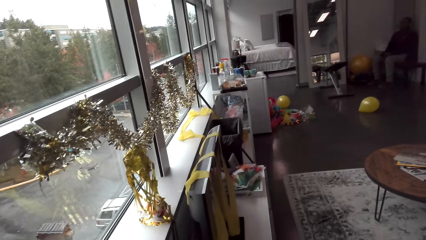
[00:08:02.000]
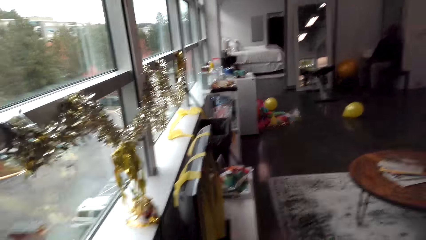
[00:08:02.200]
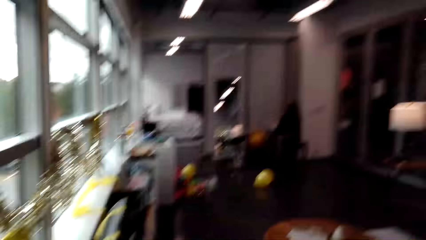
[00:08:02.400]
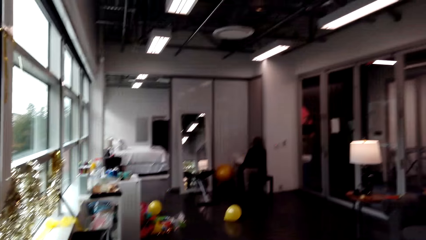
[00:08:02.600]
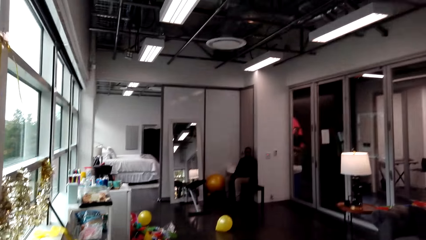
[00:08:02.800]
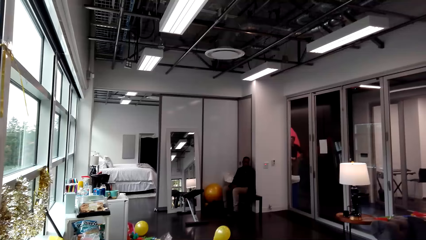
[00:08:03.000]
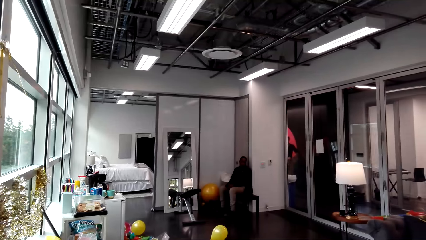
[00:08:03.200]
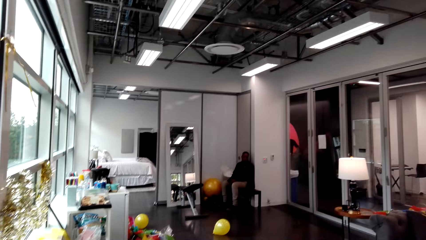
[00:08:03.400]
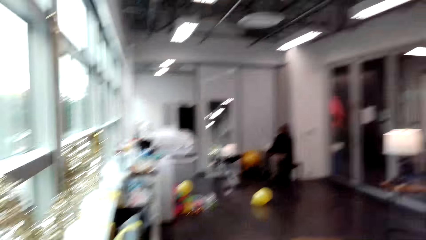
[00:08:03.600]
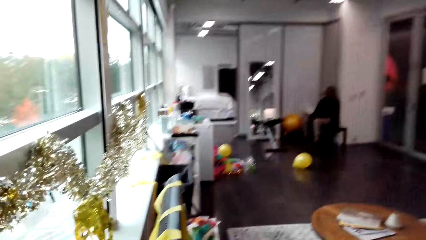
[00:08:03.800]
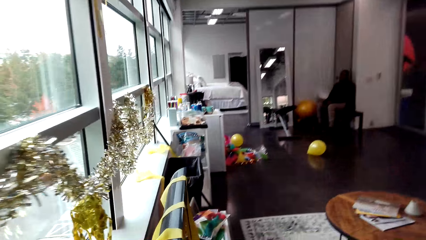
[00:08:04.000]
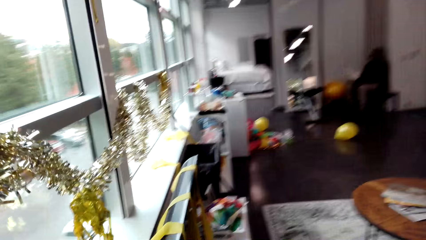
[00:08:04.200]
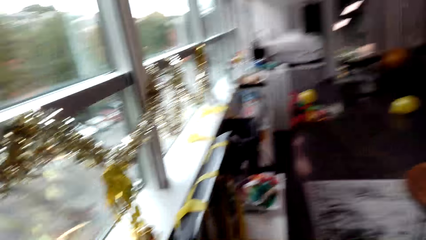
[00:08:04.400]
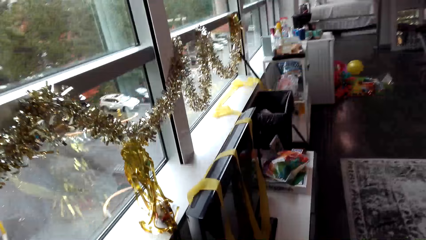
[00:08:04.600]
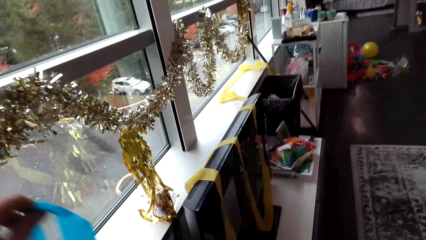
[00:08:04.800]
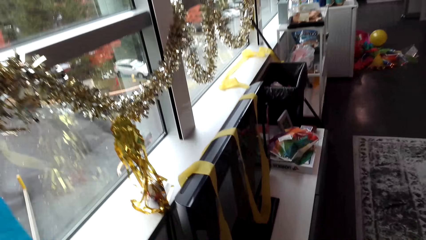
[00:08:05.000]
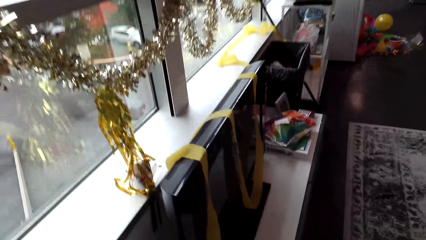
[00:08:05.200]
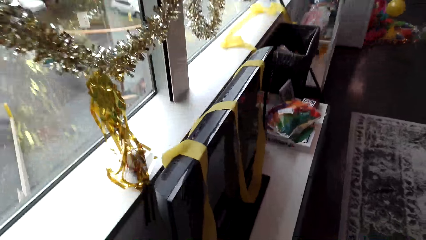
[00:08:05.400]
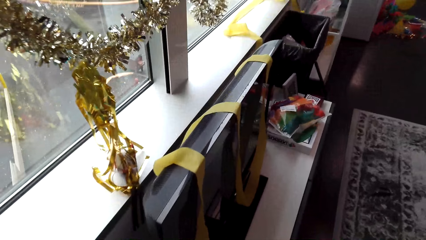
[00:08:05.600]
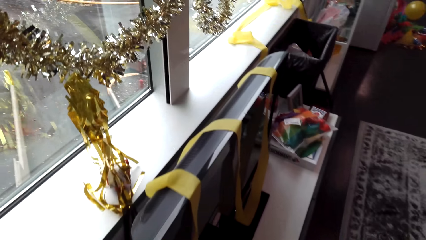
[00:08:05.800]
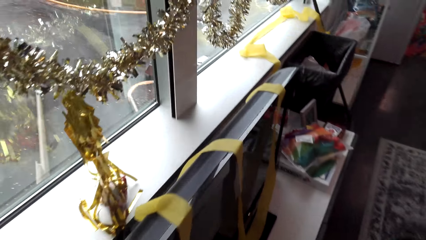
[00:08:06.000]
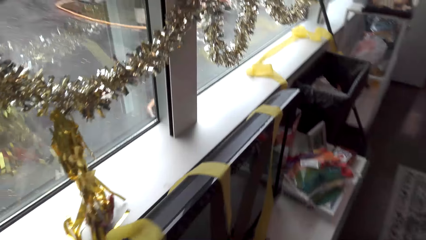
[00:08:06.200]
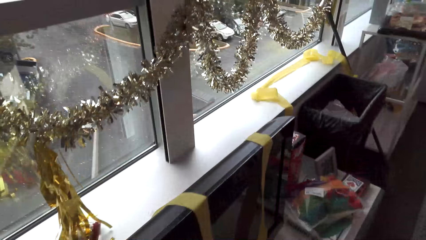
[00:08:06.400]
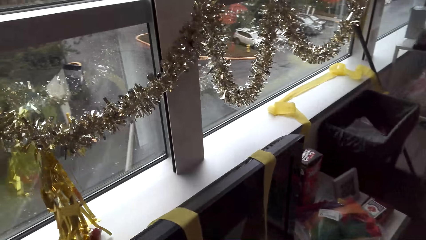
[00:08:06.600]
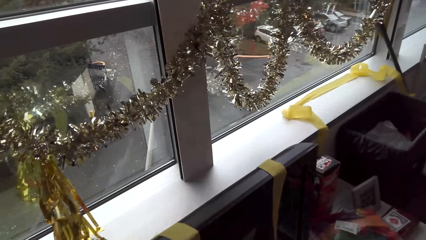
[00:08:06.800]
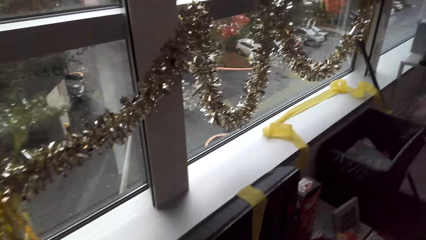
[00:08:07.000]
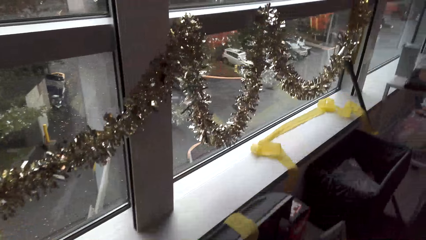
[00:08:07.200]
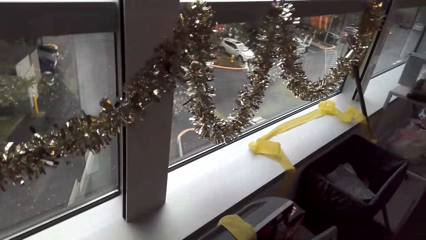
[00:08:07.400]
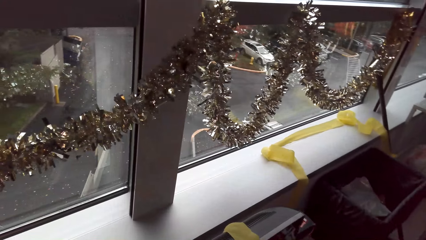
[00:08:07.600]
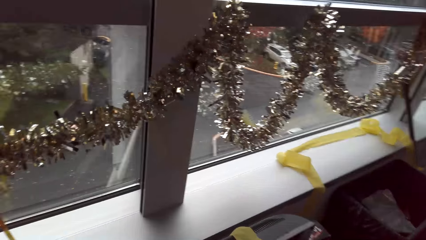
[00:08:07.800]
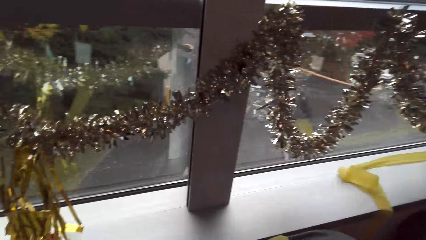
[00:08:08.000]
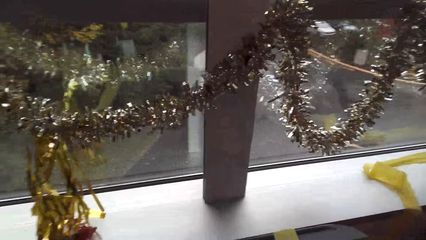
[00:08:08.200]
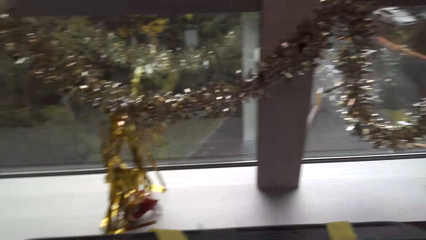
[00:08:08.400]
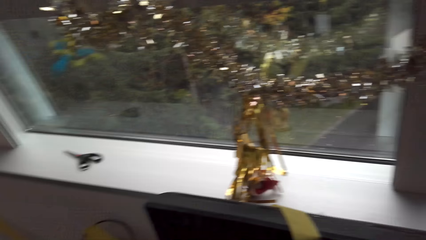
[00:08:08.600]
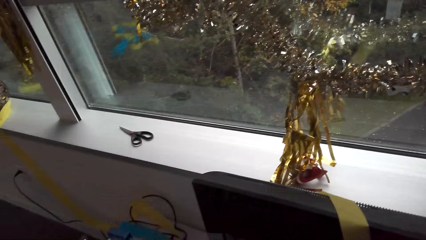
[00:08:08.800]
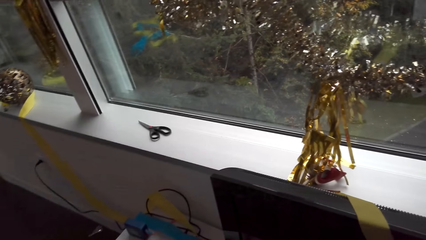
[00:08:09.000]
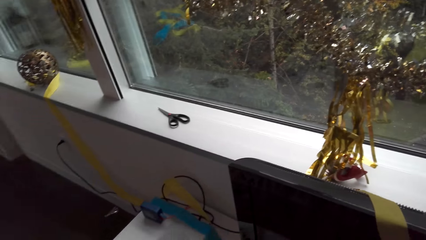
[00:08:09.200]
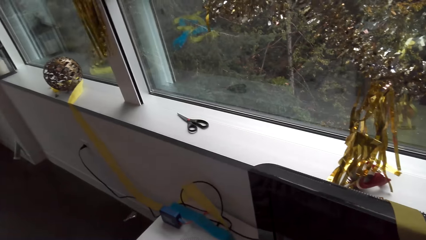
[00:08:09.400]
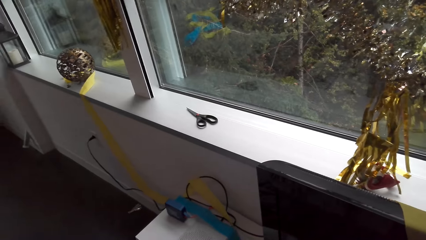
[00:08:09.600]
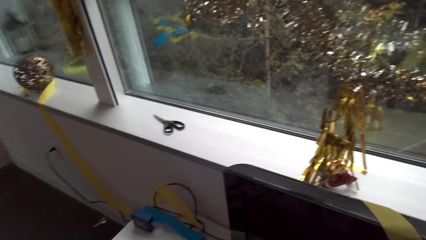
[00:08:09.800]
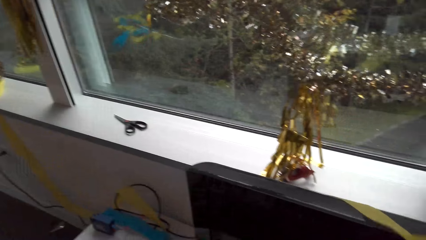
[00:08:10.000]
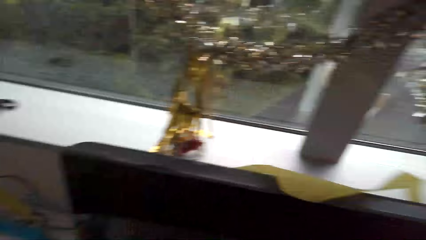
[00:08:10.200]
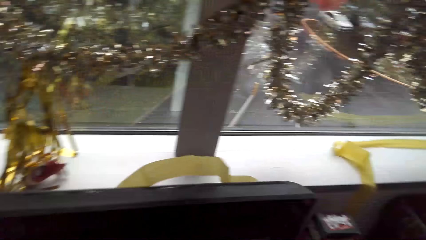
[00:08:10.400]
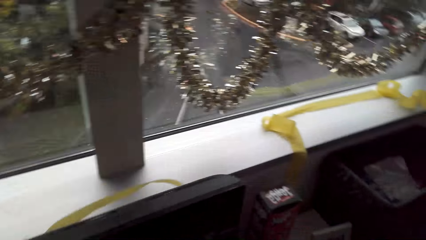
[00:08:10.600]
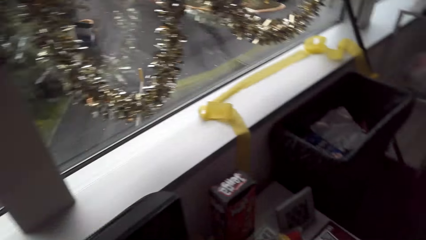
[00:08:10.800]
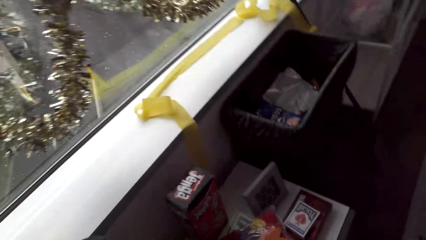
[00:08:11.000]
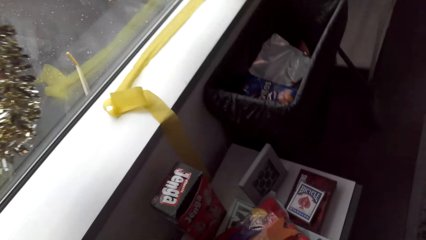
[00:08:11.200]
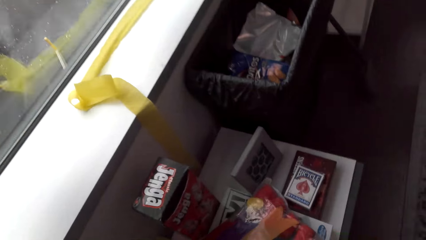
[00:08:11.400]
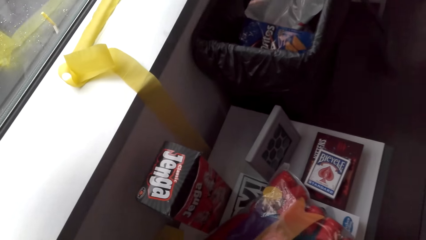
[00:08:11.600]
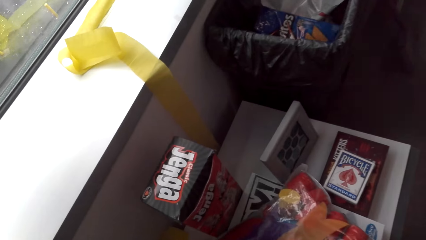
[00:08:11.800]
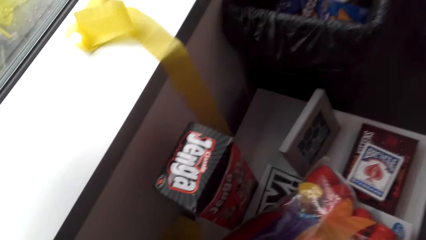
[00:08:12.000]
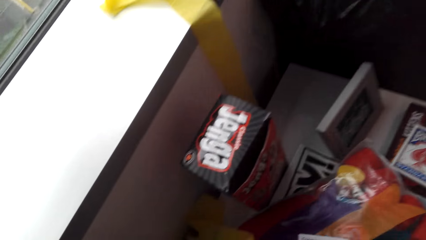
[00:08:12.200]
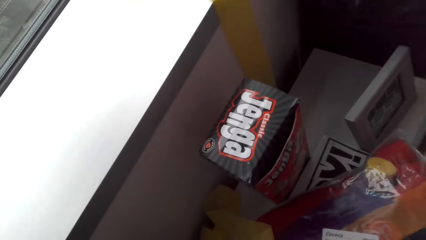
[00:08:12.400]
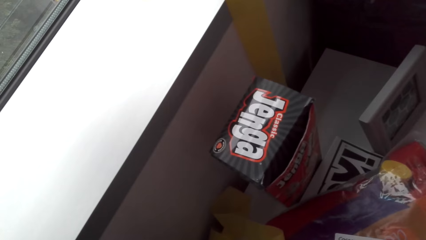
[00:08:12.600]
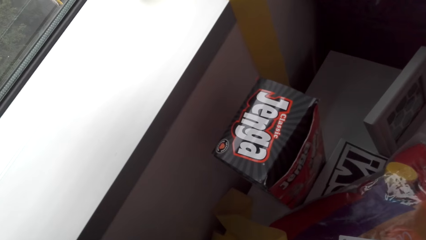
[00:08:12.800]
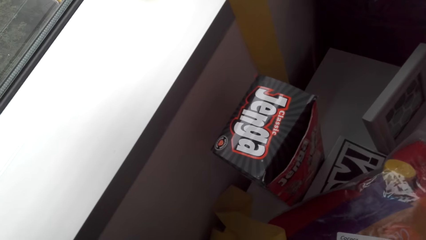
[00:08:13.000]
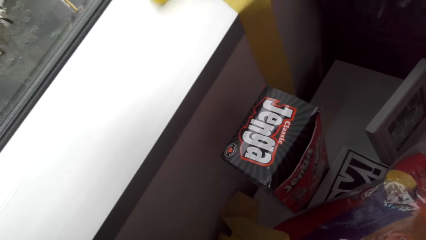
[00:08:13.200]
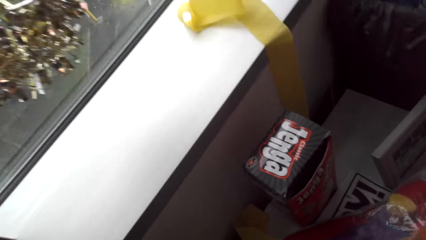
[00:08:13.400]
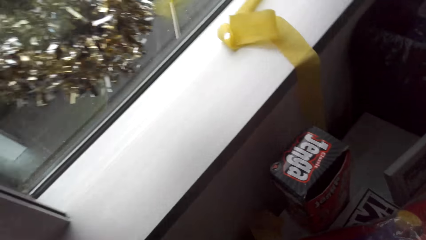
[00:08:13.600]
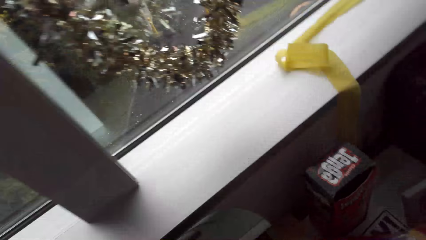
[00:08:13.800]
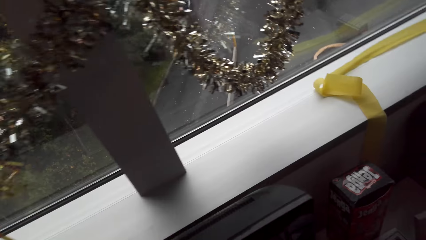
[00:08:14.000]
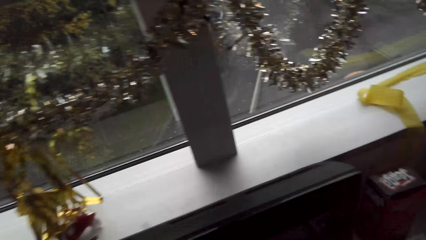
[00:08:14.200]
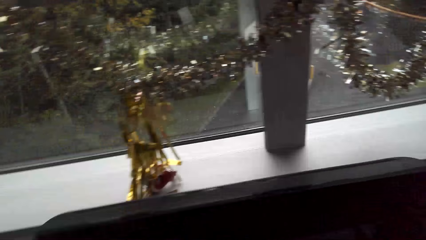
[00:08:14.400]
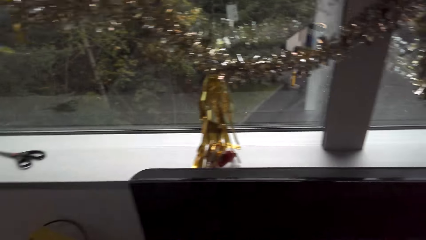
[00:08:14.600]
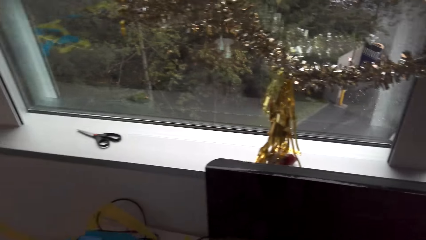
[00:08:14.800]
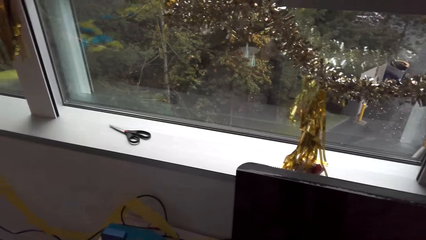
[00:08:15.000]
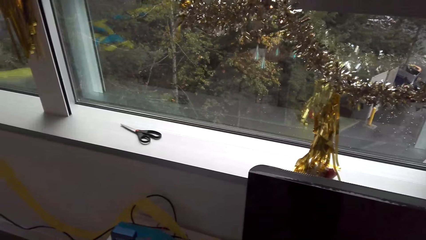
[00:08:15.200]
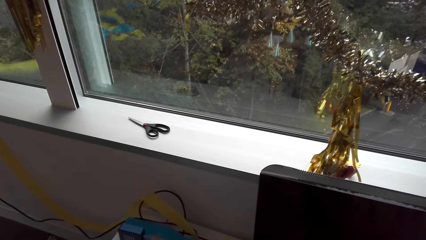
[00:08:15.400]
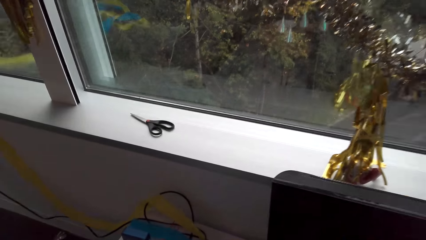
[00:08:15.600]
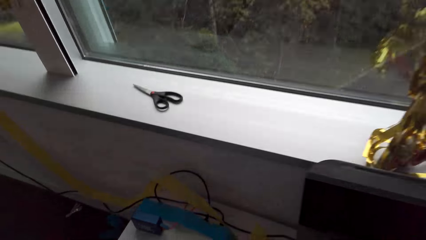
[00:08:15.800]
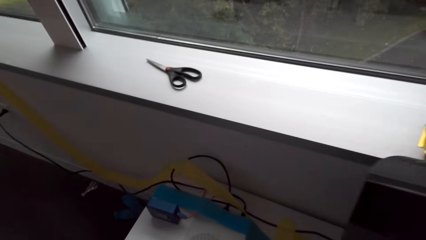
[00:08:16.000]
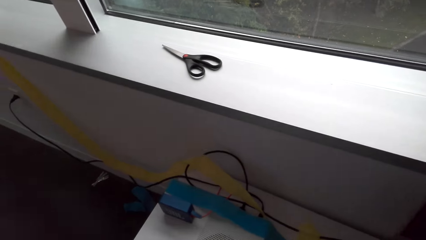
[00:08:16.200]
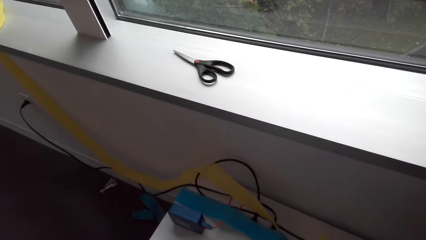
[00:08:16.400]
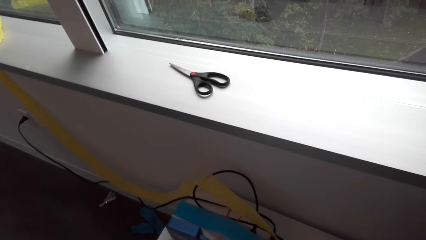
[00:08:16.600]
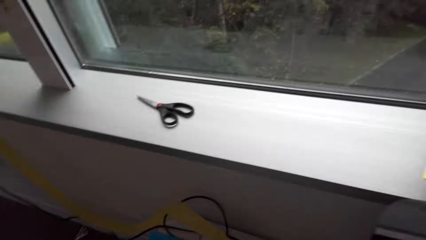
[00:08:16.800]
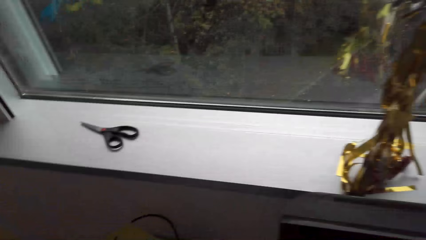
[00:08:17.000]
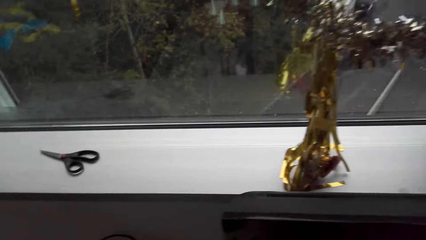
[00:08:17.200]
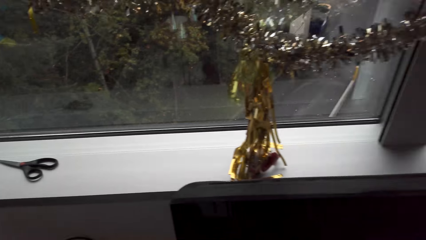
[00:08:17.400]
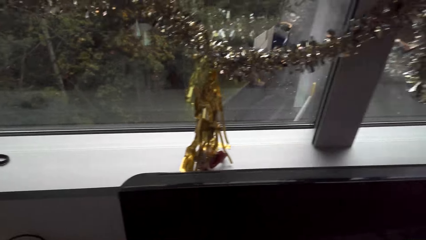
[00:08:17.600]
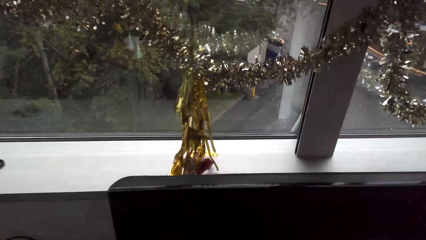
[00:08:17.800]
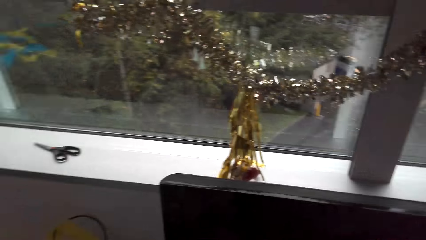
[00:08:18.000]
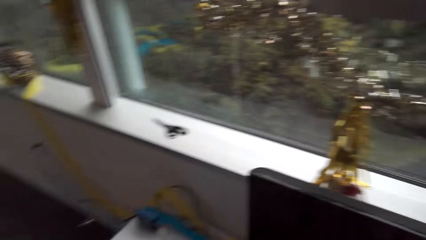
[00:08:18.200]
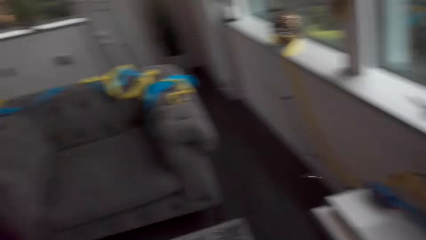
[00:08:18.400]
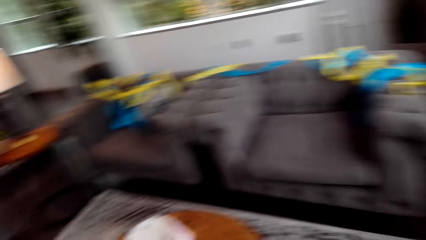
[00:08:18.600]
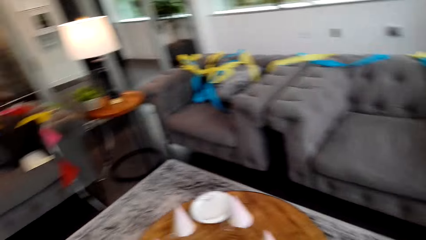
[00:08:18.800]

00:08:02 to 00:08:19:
The camera wearer walks around and looks around.
